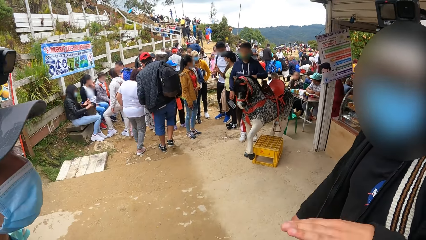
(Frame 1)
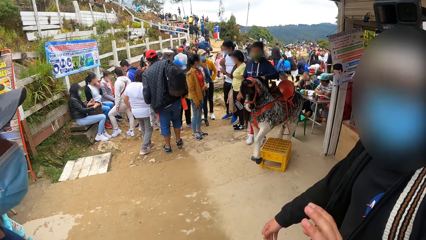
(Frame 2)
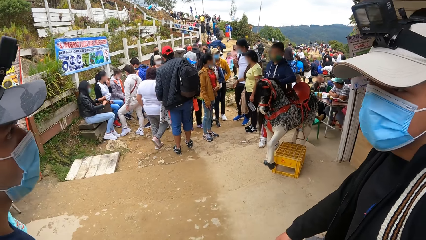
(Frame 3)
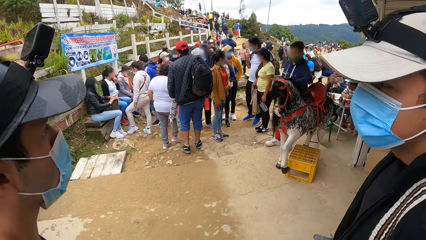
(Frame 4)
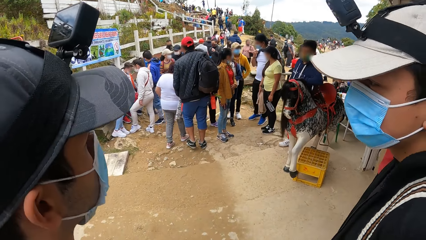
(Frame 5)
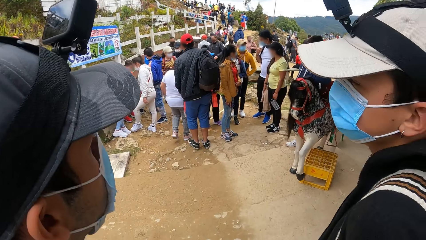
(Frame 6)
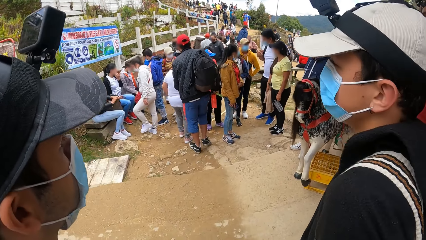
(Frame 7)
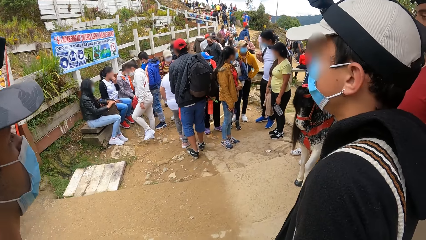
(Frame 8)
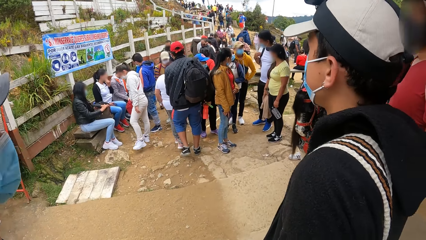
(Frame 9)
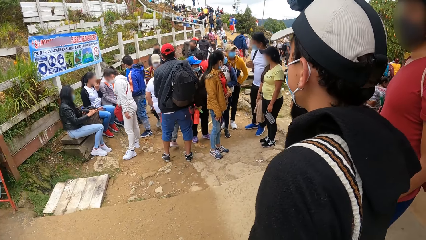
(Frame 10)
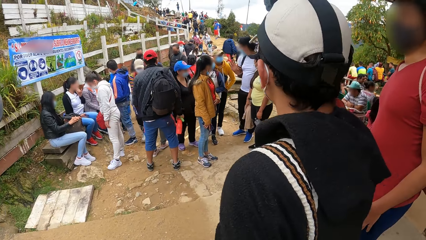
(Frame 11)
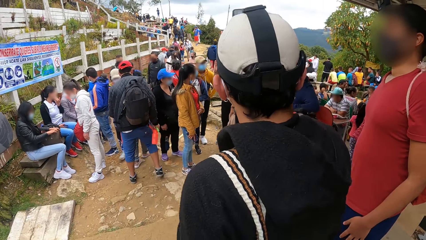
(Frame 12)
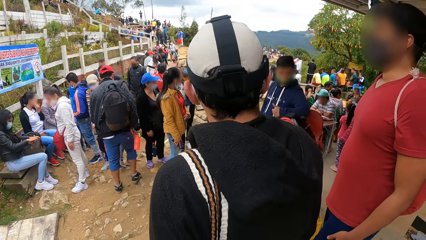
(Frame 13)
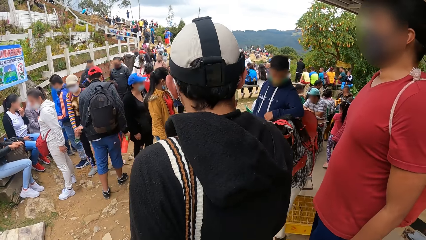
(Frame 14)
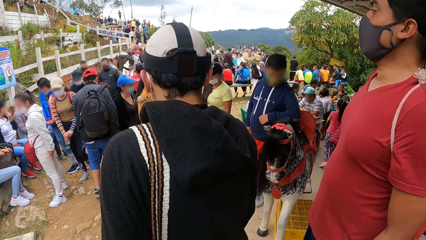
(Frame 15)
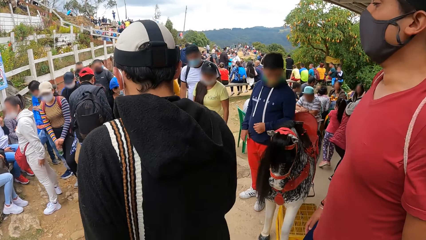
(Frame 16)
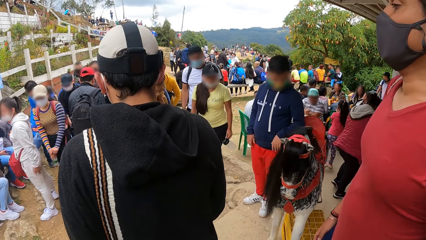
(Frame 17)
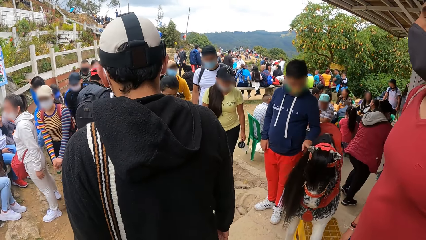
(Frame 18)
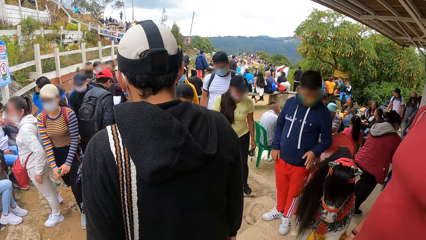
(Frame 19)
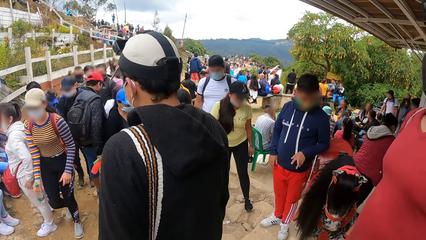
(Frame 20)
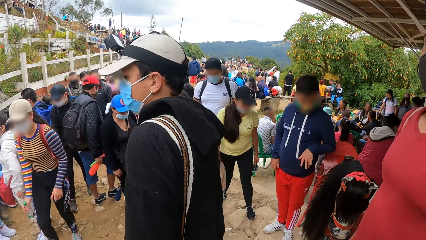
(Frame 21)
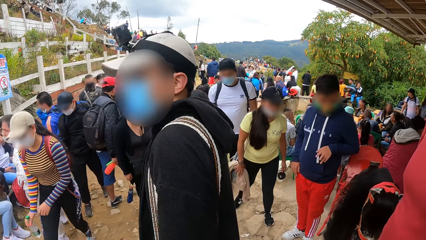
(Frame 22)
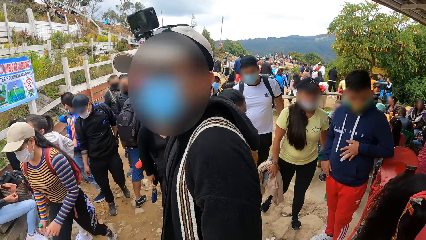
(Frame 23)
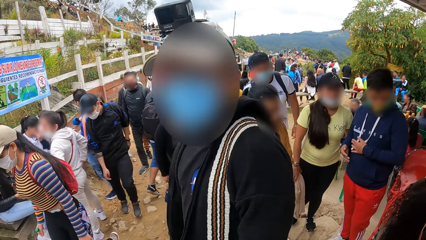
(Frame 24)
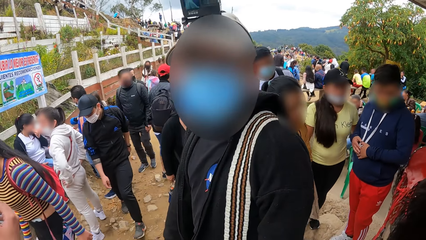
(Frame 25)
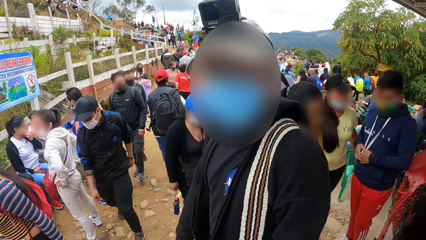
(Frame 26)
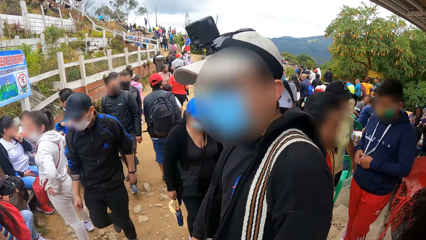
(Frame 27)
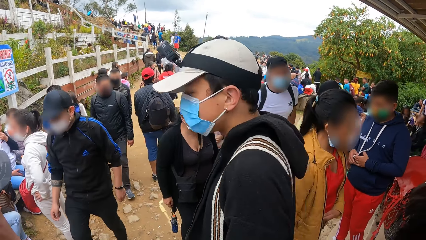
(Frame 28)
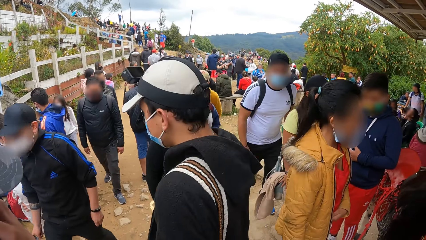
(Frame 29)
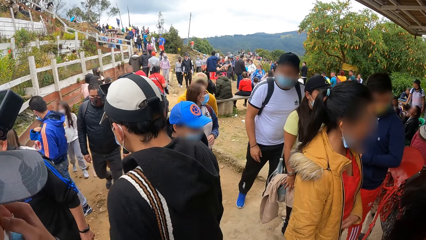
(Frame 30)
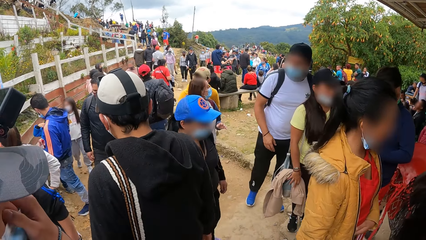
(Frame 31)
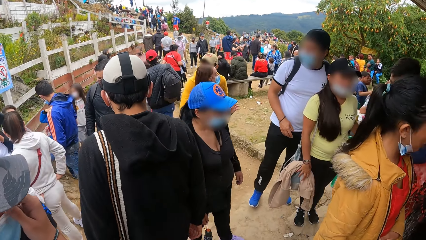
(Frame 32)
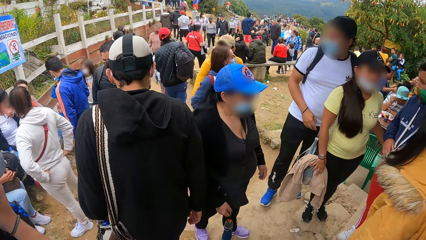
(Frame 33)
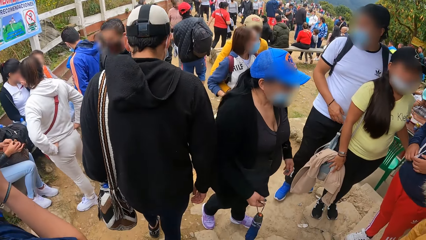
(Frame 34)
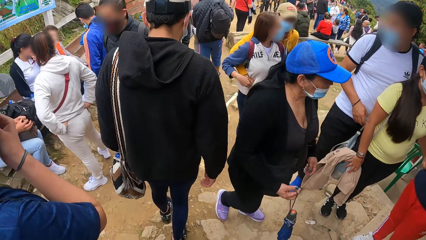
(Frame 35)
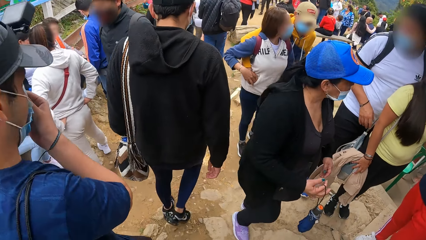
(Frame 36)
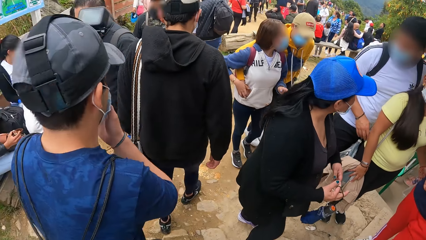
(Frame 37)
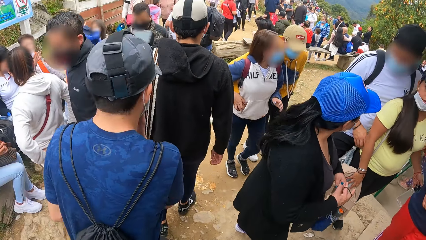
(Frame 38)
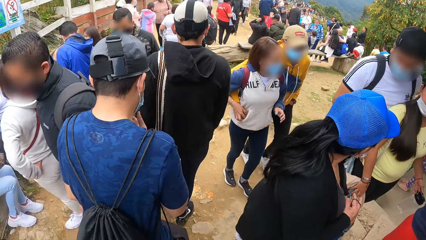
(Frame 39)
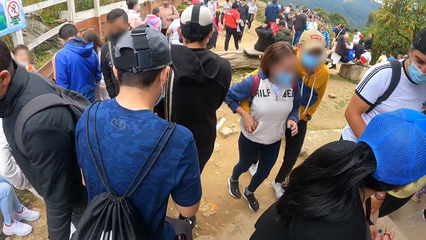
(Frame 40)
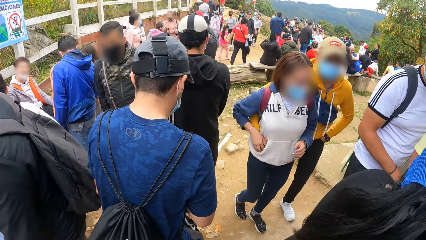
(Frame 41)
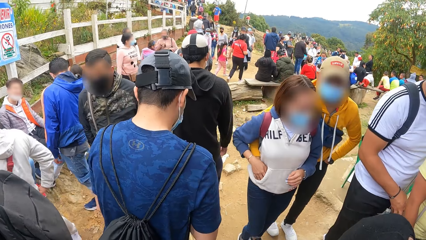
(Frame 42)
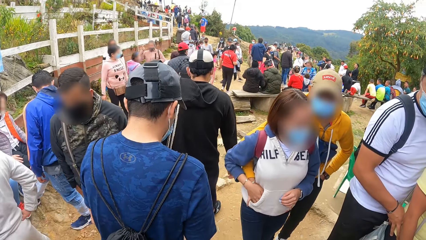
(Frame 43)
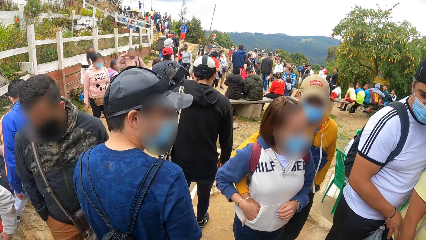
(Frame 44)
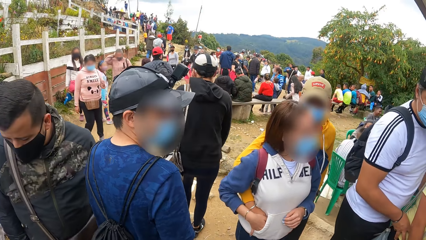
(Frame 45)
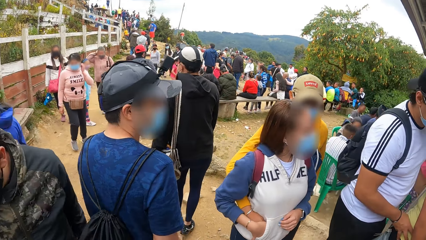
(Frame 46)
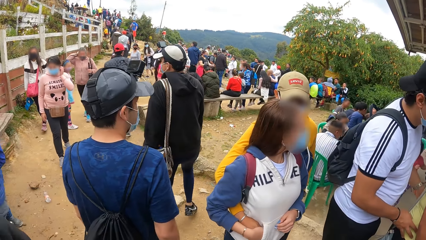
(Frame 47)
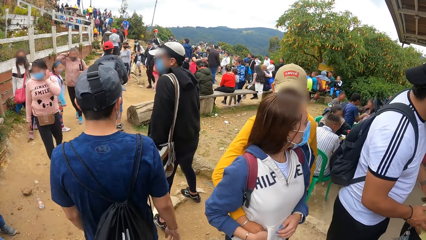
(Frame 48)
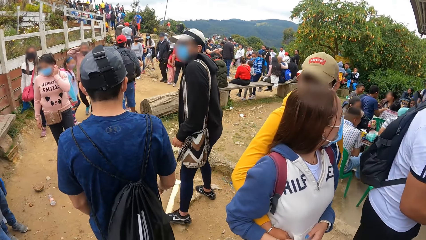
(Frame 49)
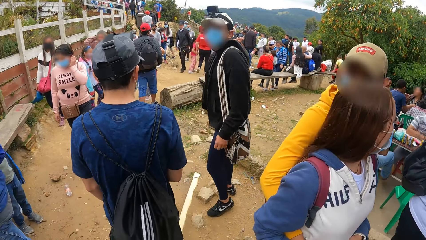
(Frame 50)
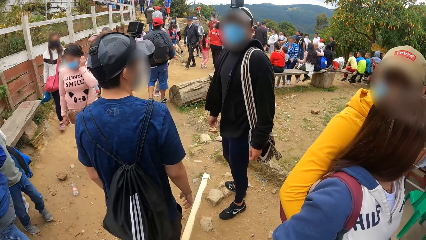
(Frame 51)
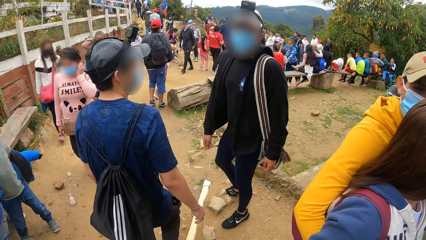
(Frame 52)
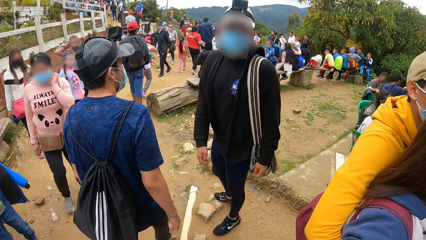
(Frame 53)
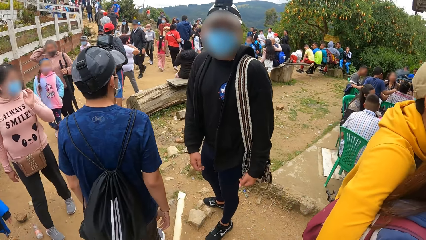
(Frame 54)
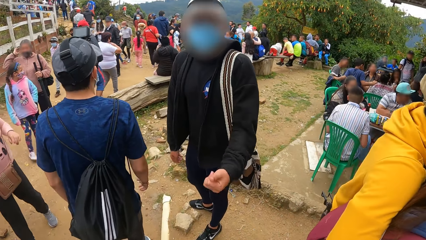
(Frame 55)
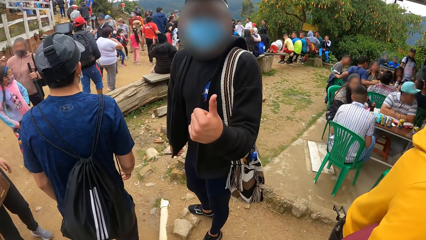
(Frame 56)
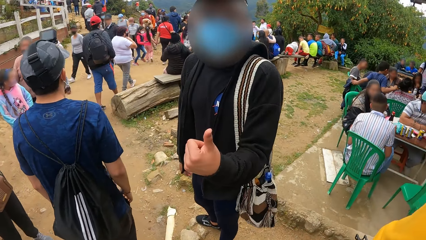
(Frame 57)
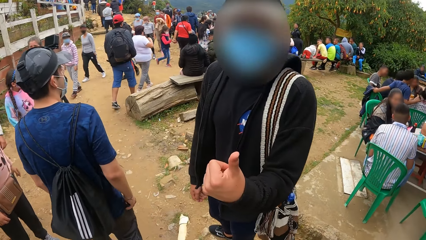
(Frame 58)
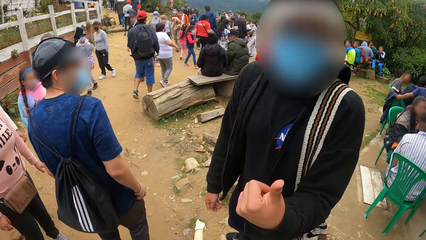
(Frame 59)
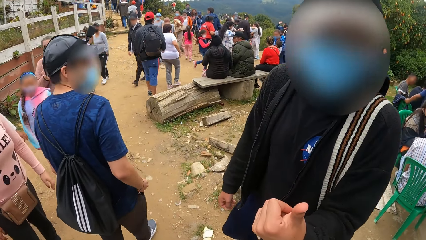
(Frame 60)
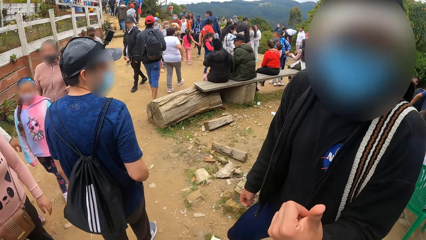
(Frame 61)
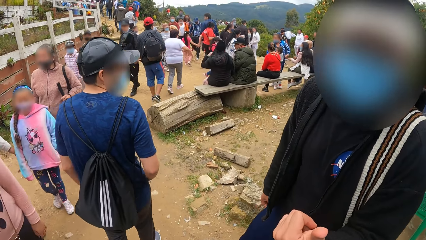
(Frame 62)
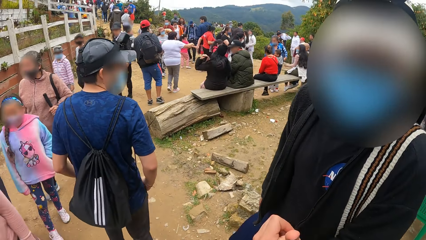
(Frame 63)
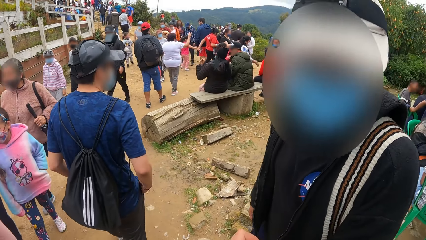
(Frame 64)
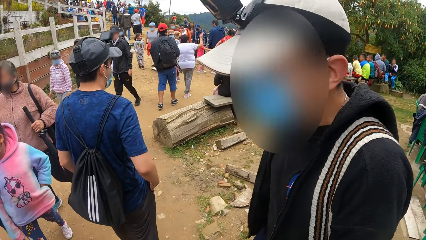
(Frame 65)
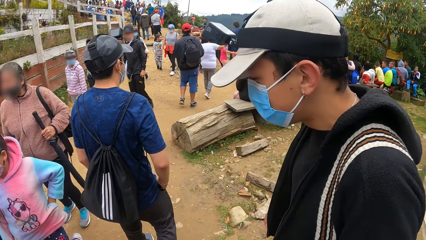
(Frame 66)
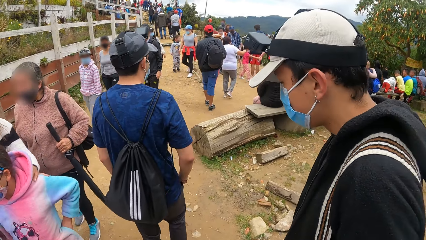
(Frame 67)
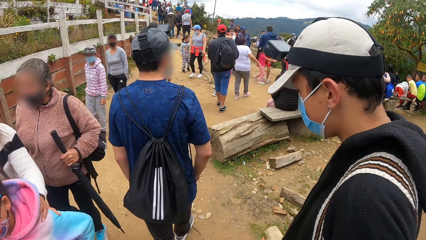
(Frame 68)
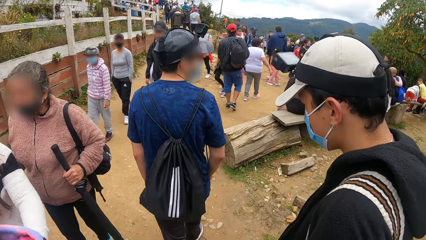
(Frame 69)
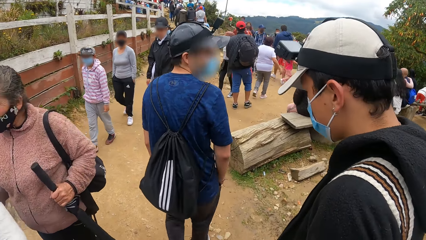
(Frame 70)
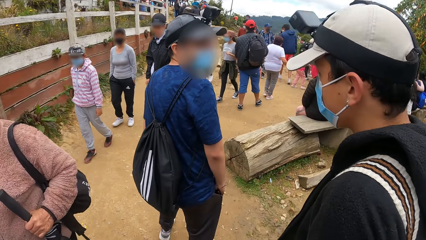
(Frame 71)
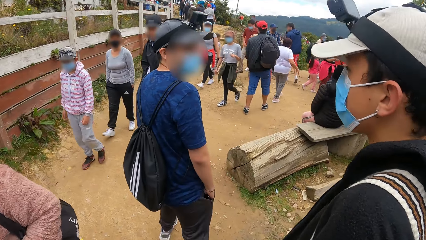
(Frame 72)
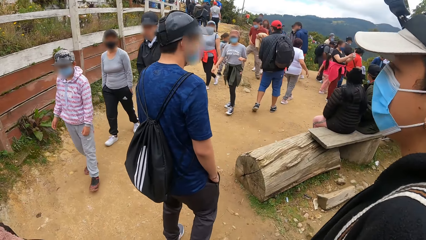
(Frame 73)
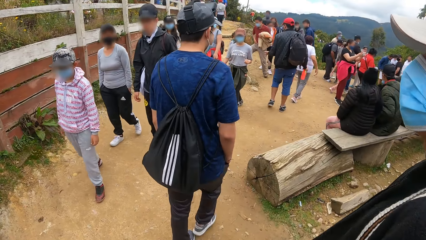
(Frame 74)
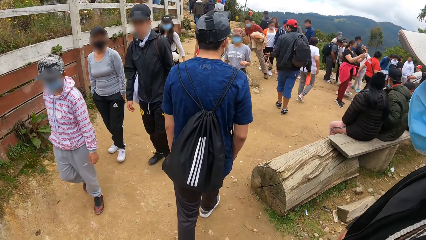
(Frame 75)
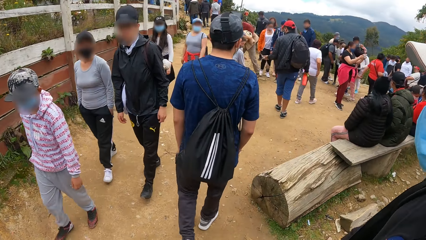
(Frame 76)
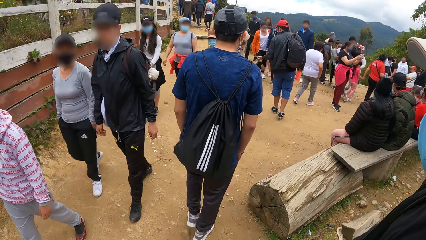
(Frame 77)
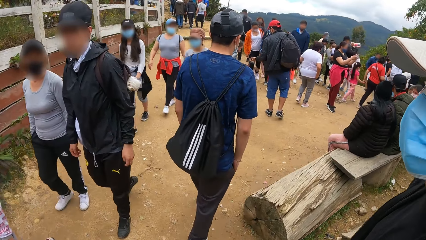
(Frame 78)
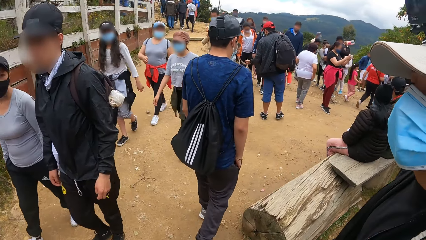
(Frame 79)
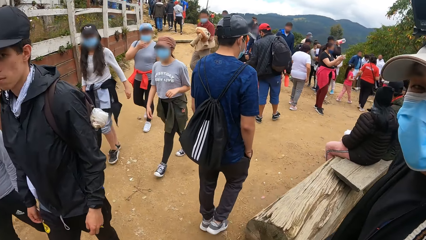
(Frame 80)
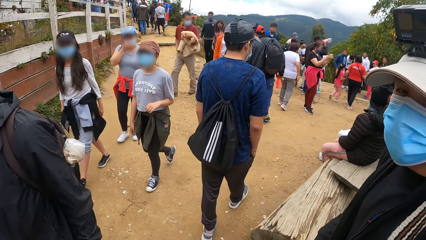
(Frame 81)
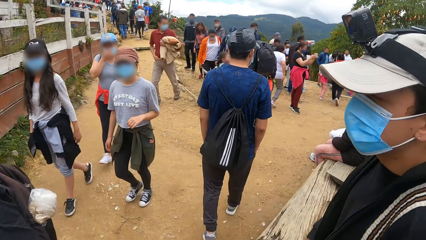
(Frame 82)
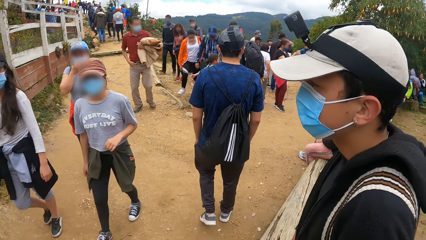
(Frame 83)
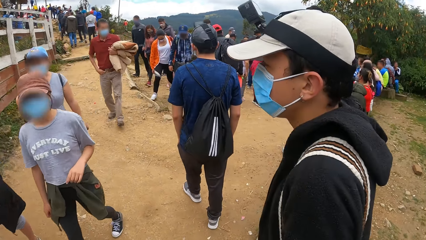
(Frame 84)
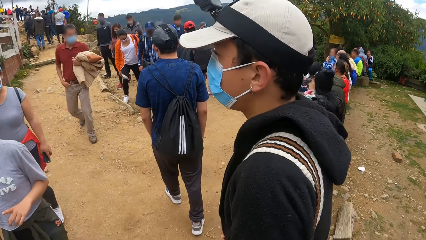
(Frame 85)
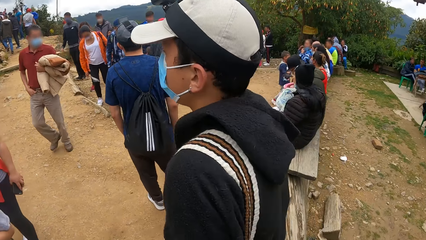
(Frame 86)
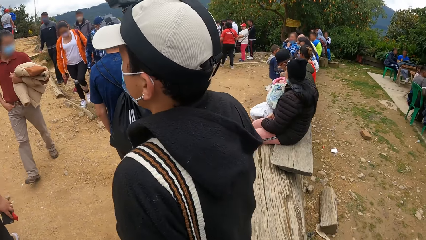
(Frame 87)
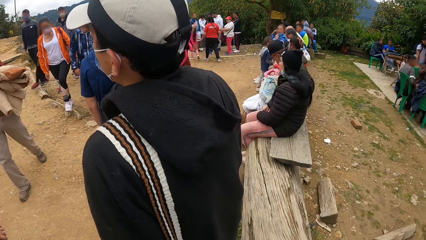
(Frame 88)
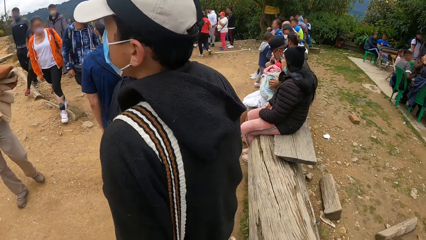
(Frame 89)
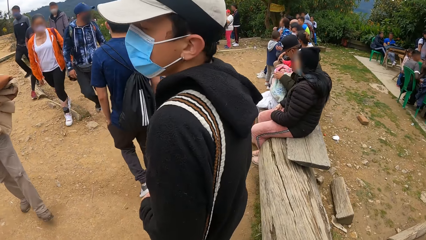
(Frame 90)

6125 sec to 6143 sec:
A man talks to the camera wearer. Another man stands. The first man turns. A different man touches a mask. The first man stands and raises a finger. The man who touches the mask walks and turns. The first man turns.
